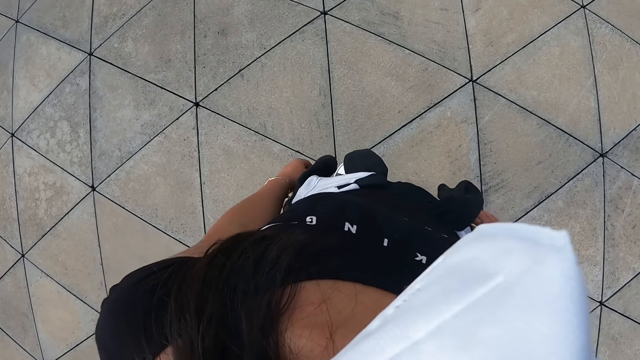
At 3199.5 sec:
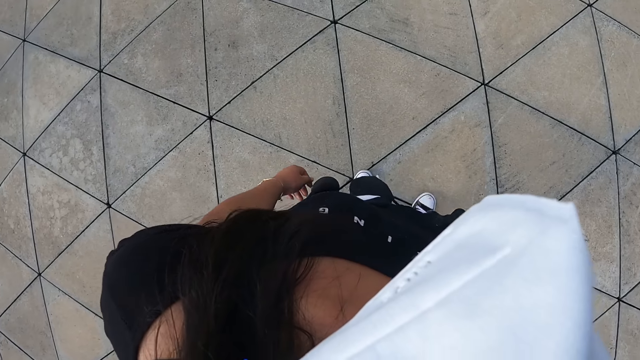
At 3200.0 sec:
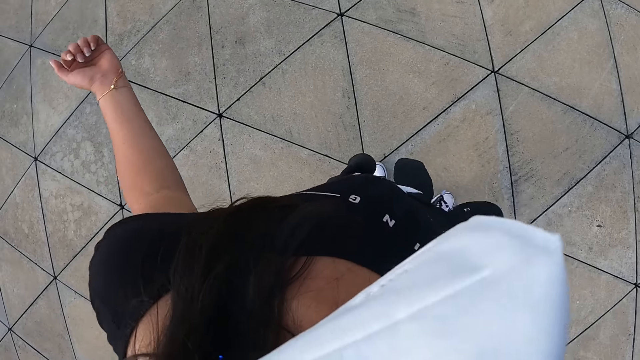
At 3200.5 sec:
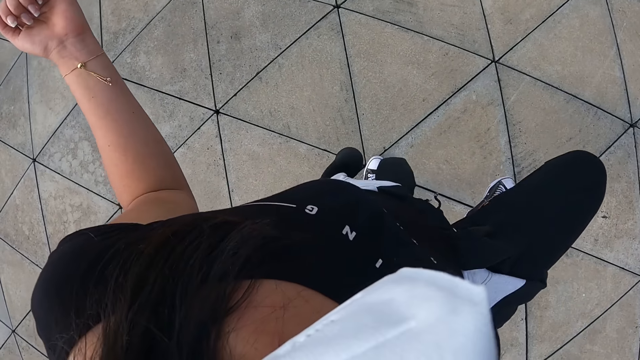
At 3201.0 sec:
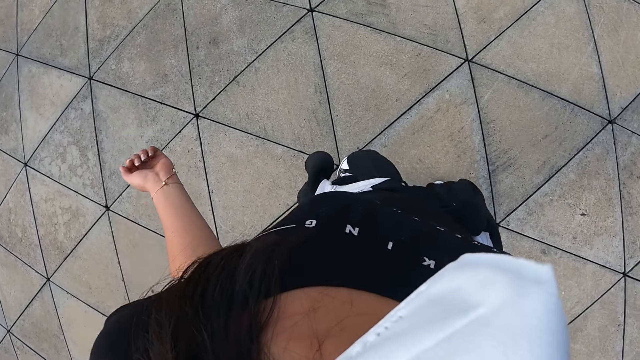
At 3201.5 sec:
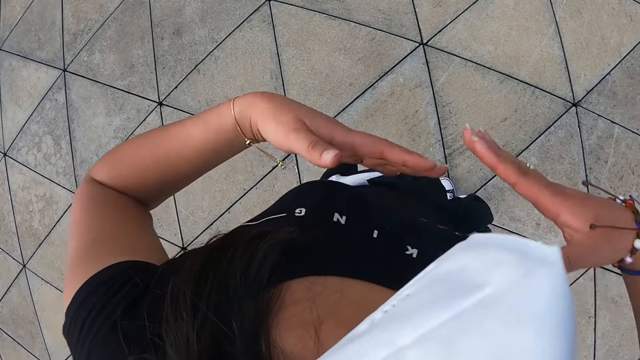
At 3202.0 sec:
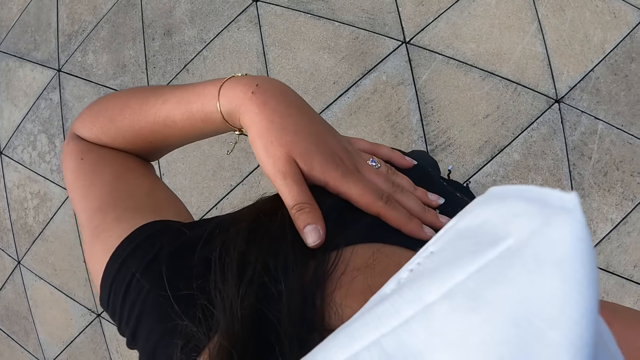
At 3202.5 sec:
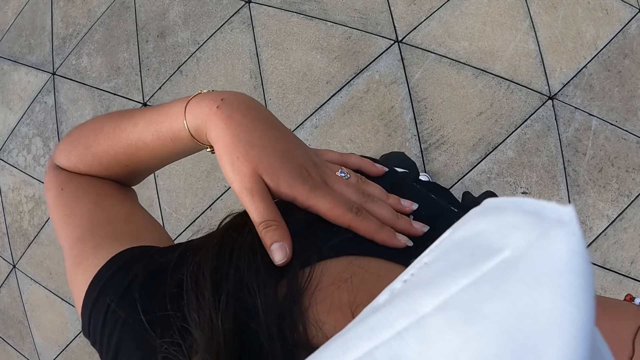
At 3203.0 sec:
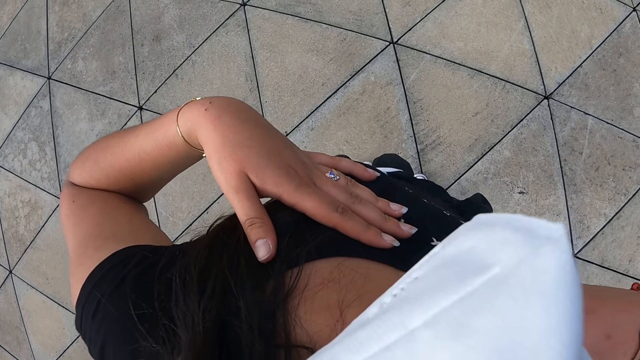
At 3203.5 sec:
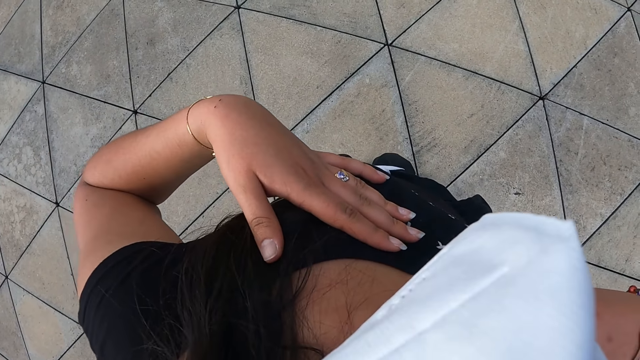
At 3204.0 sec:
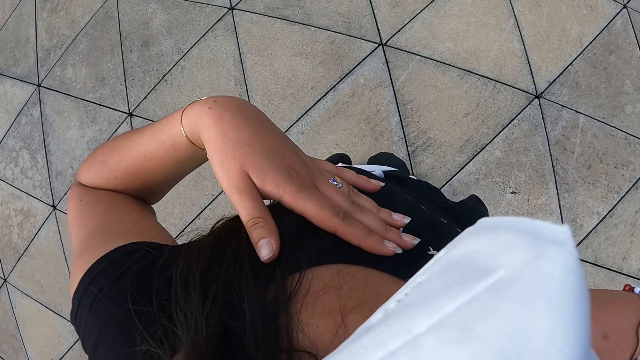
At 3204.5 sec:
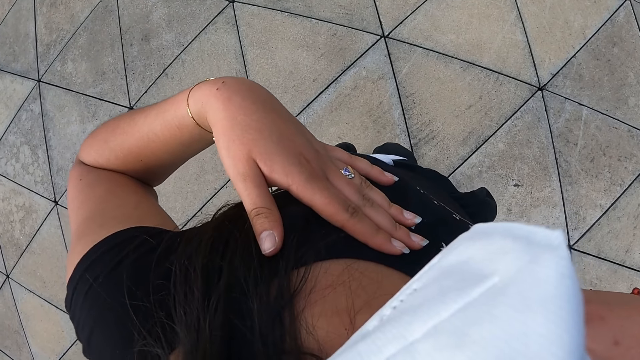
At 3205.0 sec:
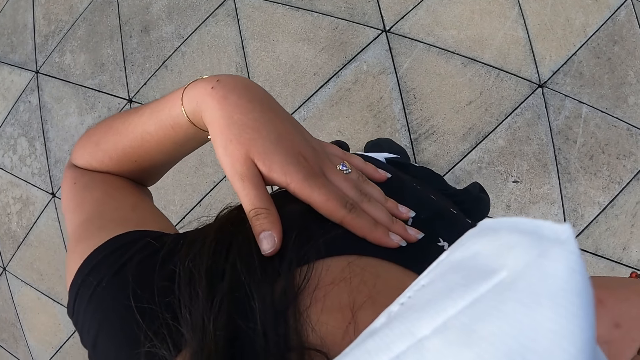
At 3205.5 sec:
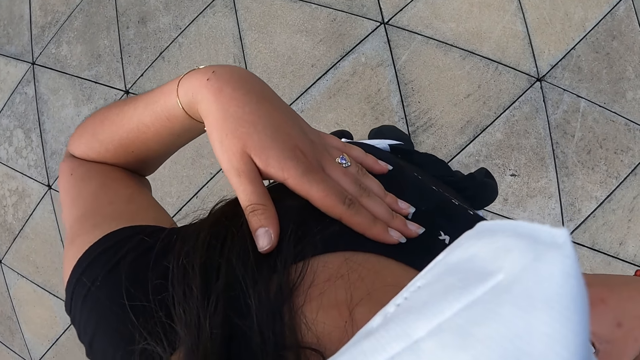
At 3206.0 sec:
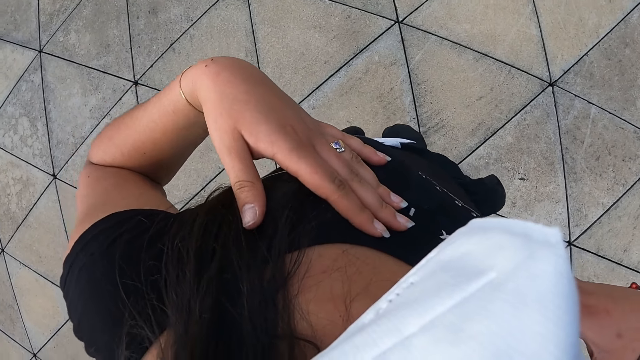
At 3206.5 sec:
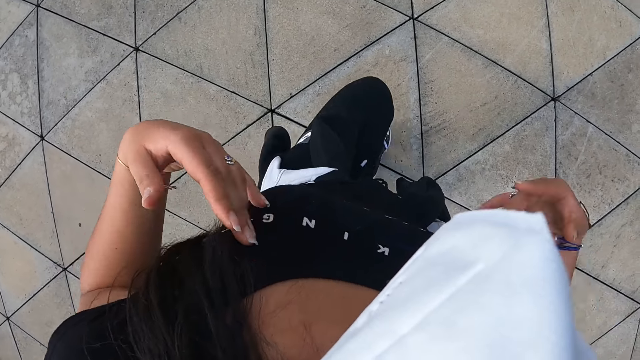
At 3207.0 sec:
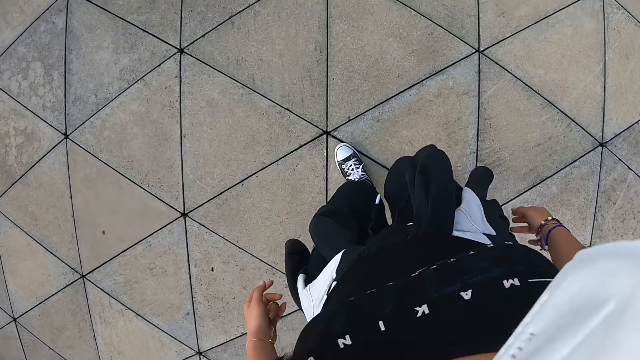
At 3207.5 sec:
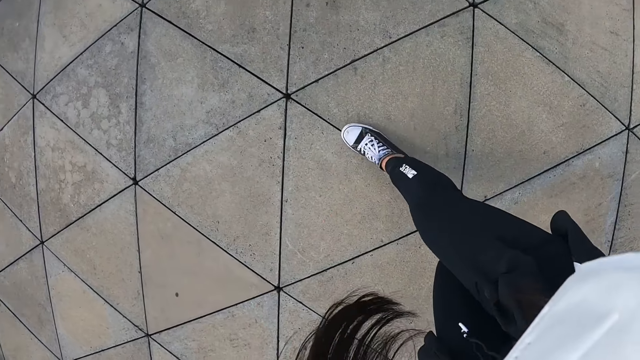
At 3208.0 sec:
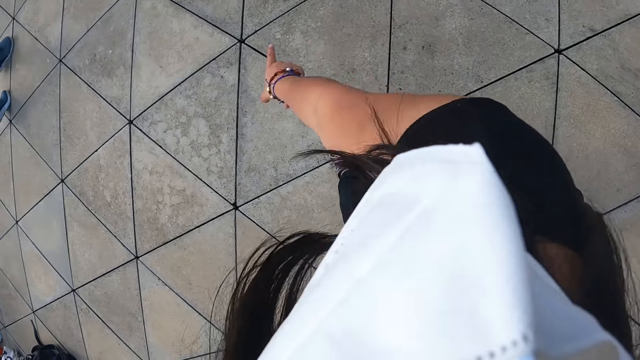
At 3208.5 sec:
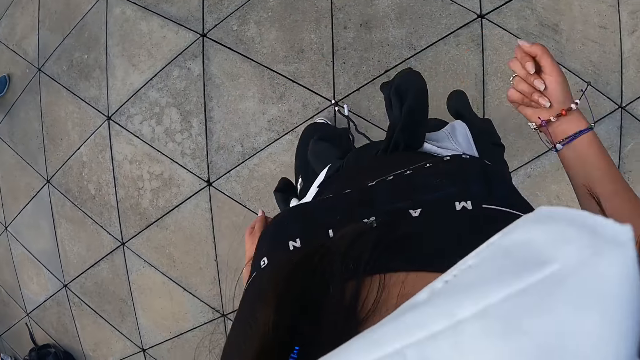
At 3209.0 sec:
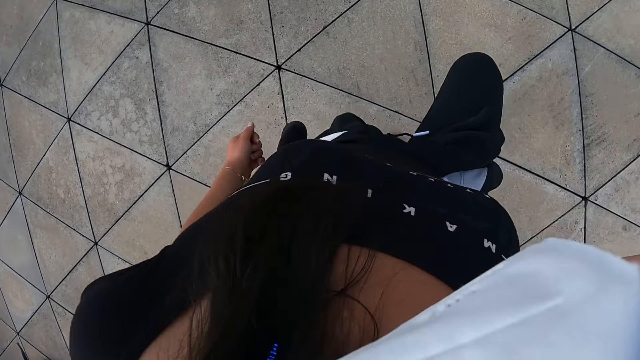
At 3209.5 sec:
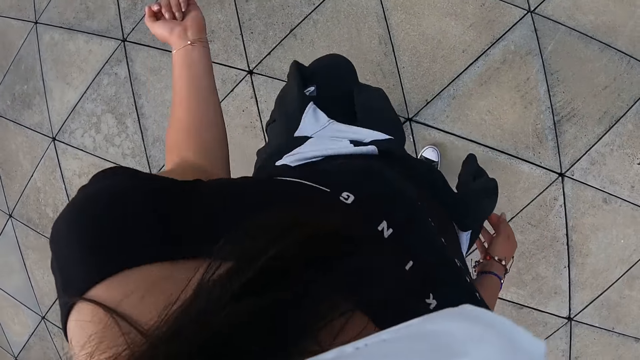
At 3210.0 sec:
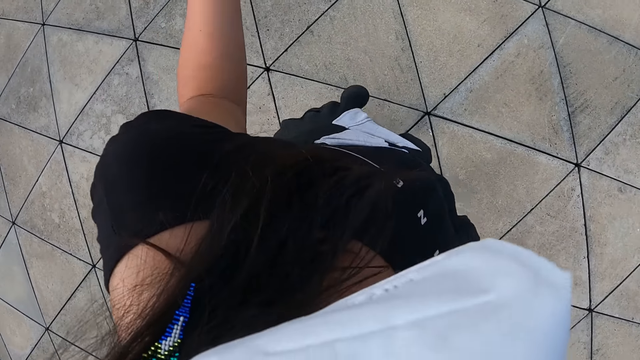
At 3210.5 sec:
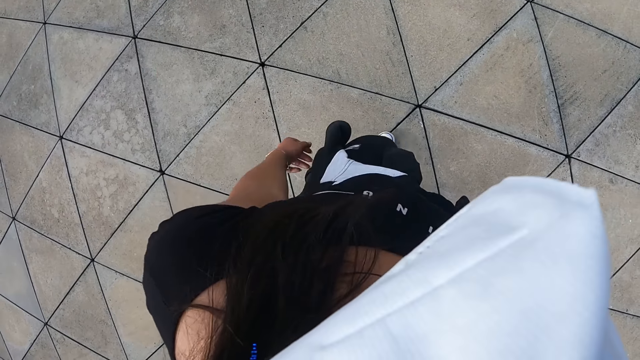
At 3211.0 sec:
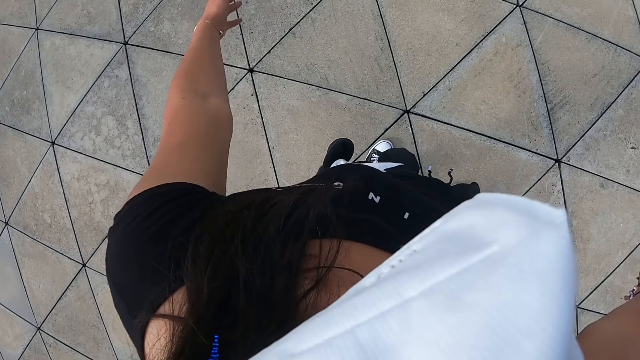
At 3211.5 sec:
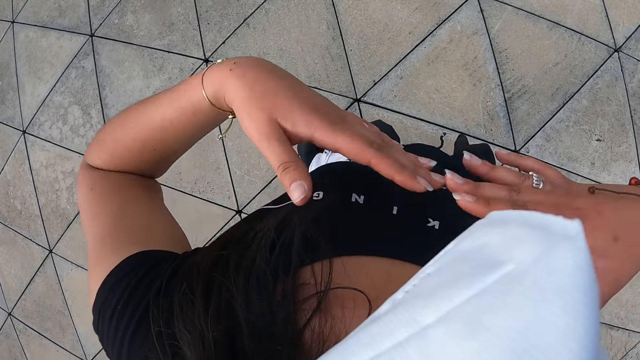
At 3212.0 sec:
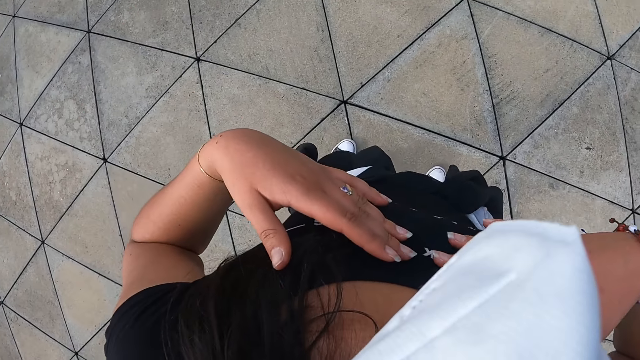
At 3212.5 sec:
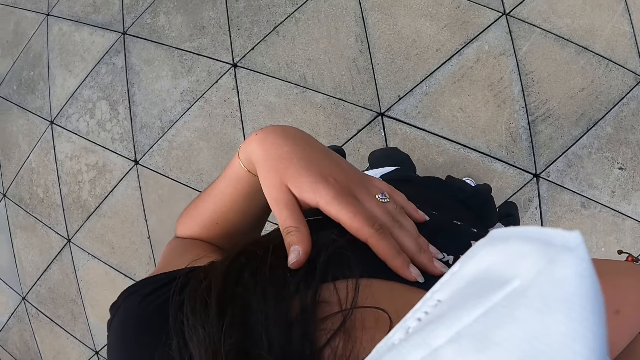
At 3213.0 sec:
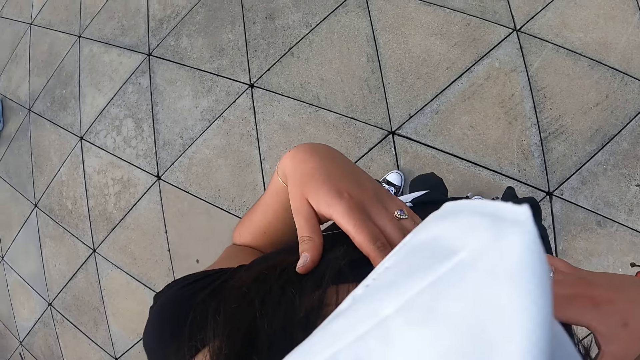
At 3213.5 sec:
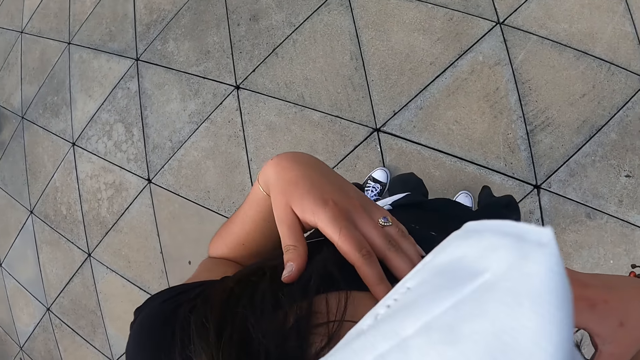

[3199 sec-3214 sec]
The camera wearer lifts a leg, lowers a leg, and positions a leg. She touches her chest. She repositions a leg, moves forward, moves back, and jumps up. She touches her chest.

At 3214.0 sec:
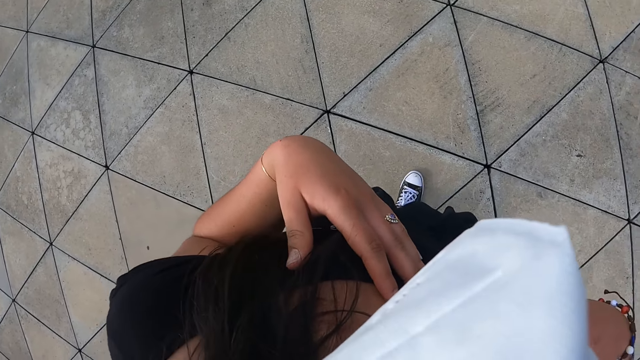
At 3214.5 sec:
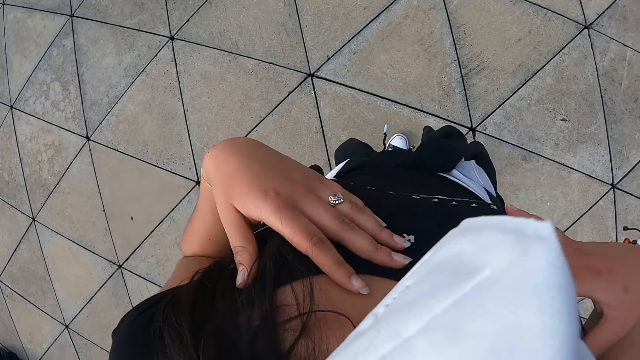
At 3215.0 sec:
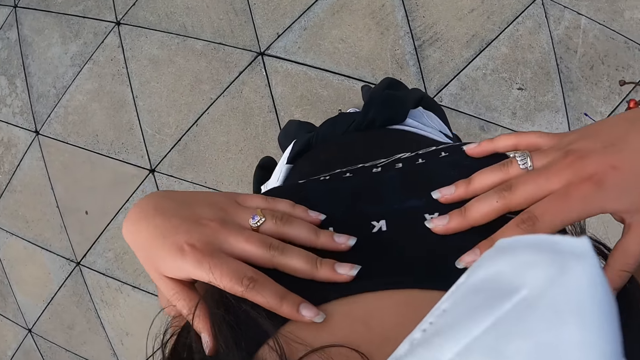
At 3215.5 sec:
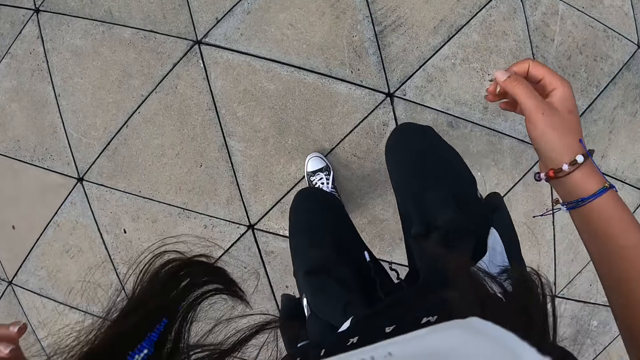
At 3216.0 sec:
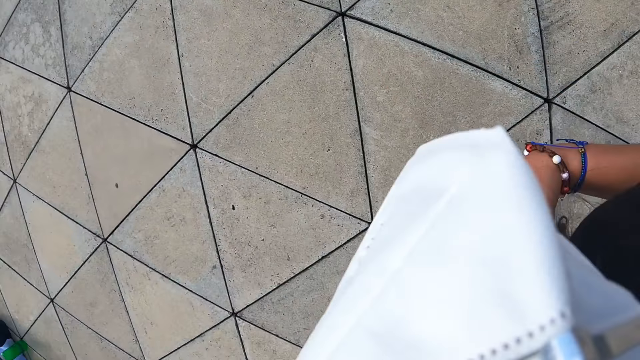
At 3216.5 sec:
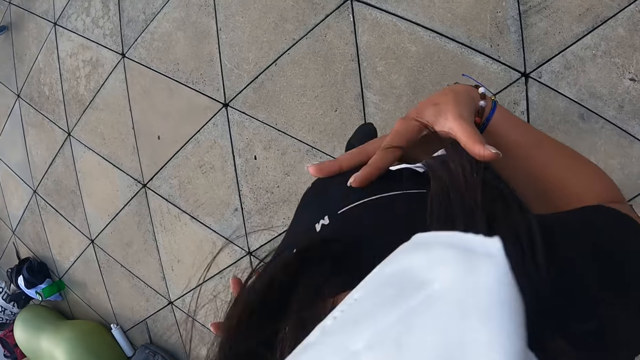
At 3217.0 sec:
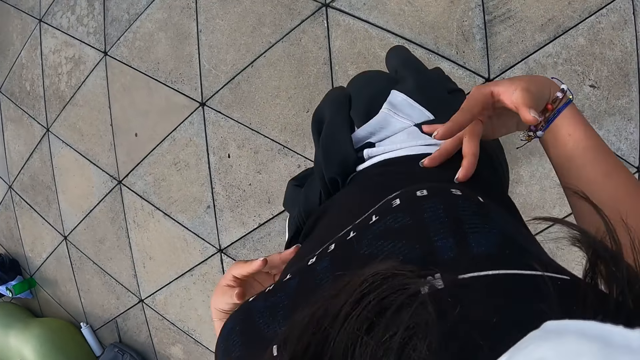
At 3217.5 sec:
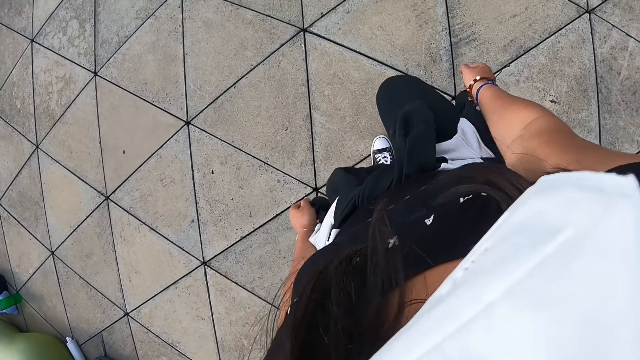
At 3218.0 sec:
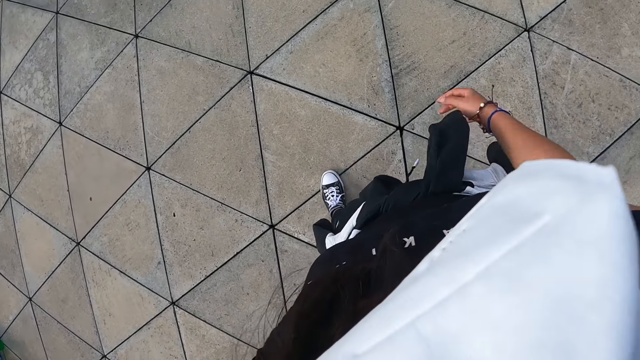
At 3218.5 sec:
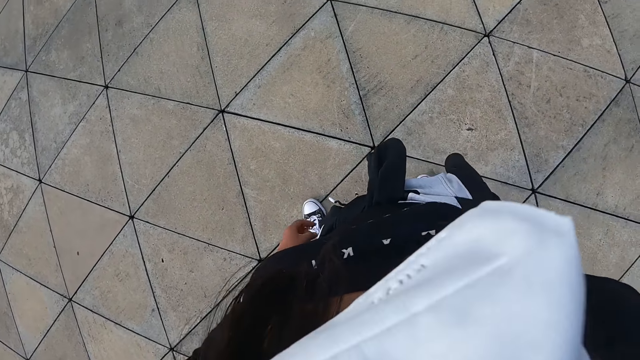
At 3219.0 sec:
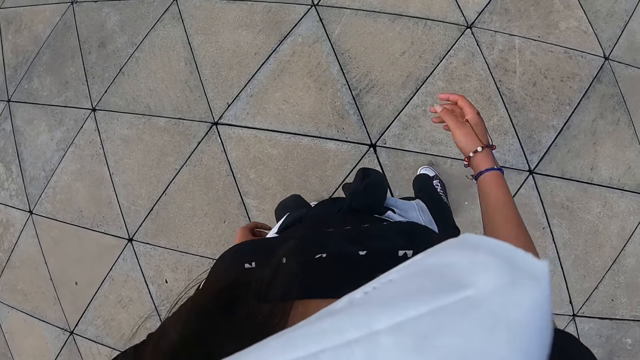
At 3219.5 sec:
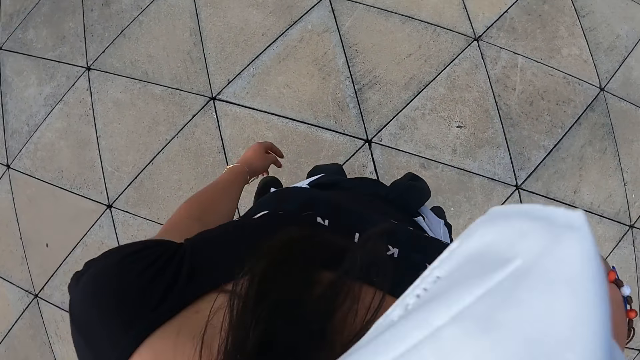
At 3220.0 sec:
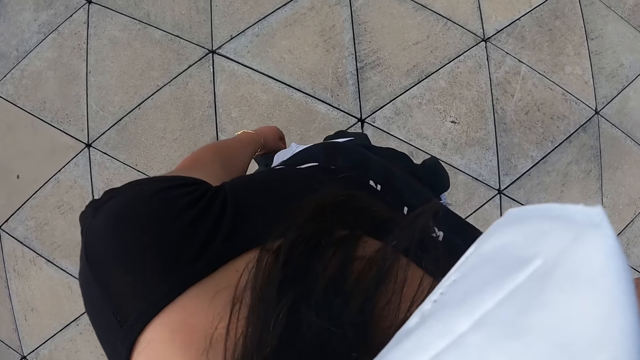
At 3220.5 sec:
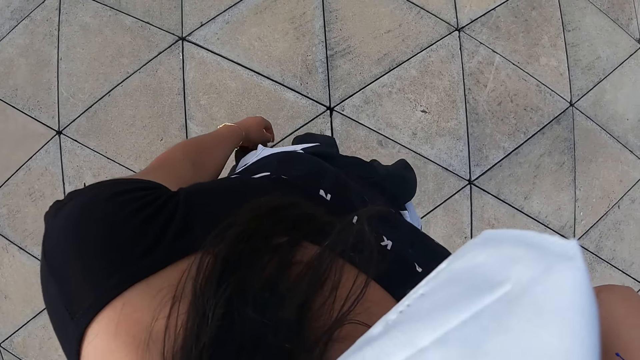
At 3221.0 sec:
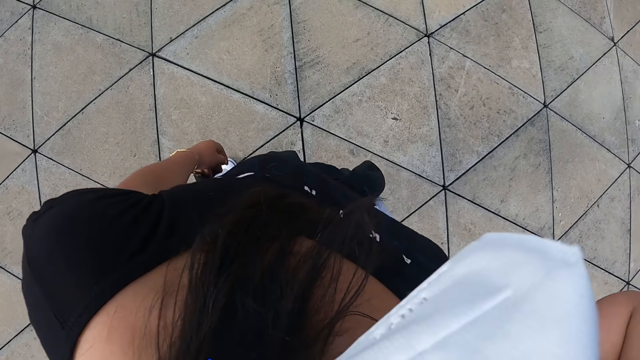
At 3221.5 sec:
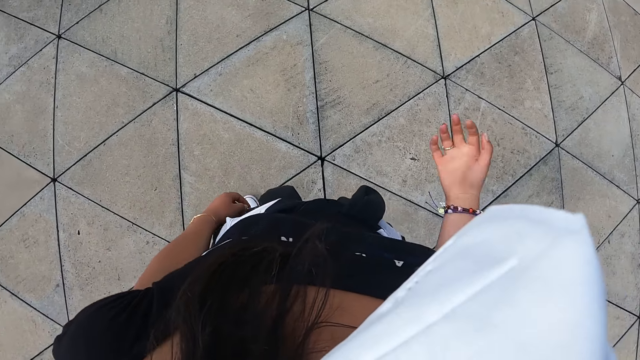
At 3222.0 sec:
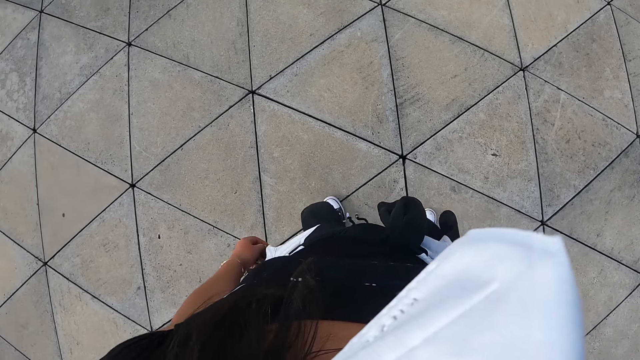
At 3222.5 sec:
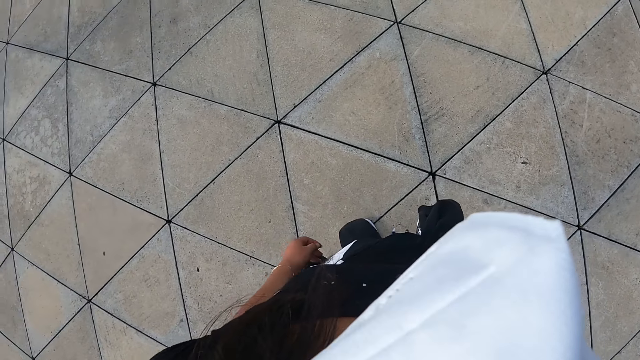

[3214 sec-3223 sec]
The camera wearer bends down. She raises up. She moves a hand towards the face. She touches the nose mask with her right hand. She lowers a hand.
